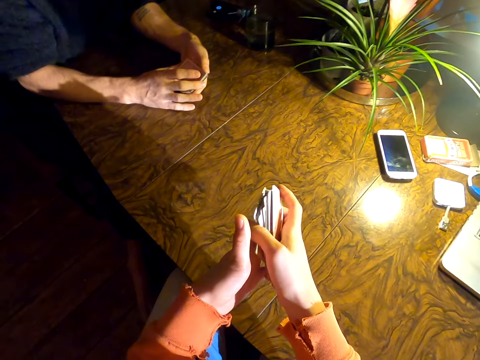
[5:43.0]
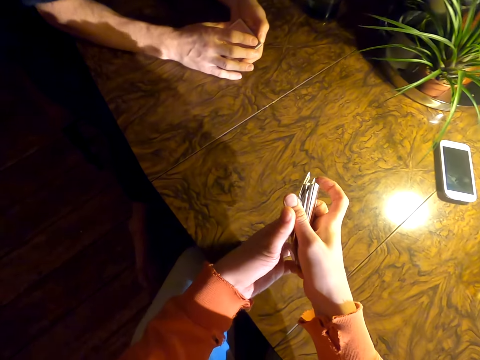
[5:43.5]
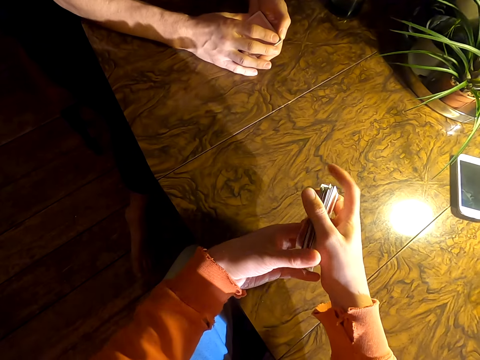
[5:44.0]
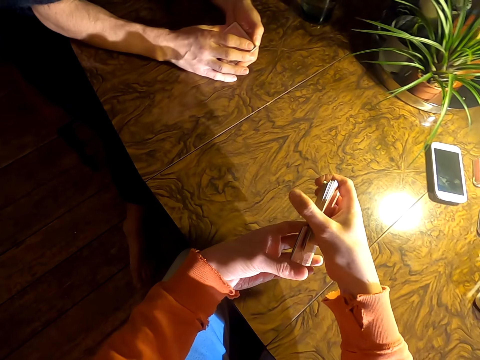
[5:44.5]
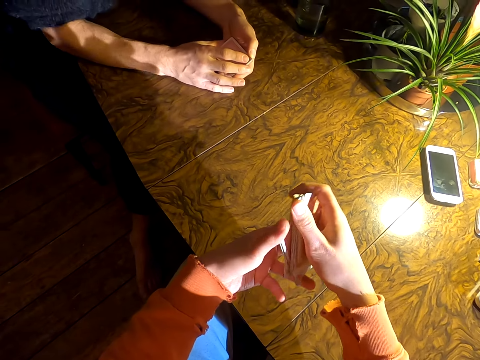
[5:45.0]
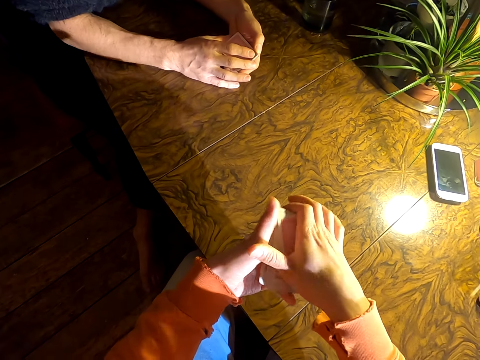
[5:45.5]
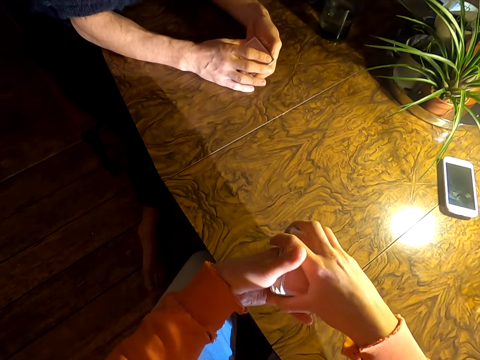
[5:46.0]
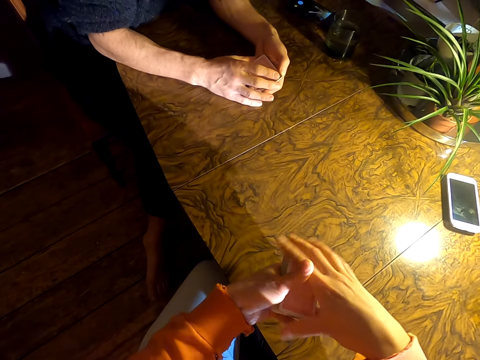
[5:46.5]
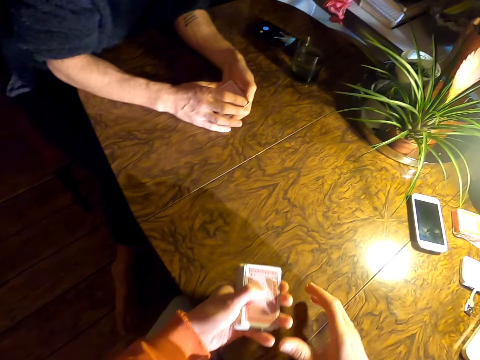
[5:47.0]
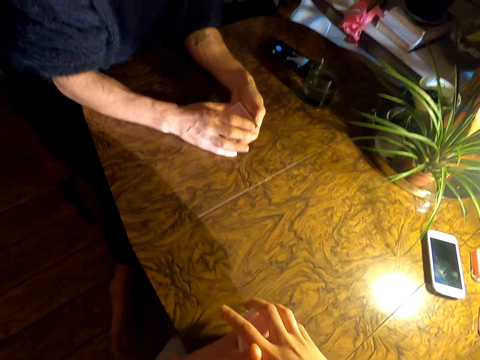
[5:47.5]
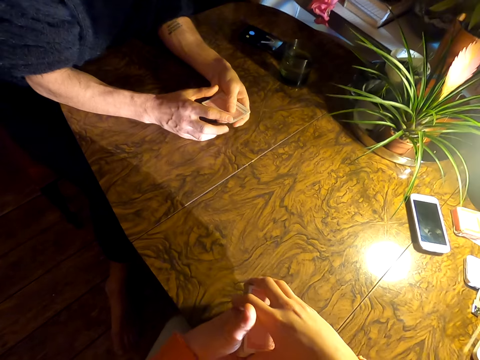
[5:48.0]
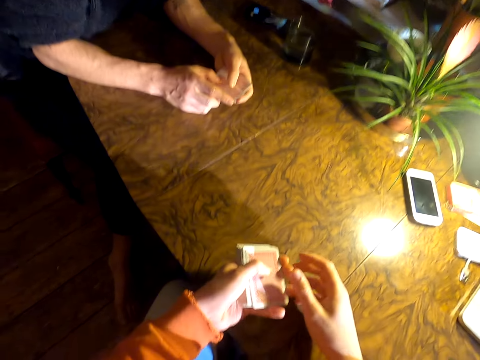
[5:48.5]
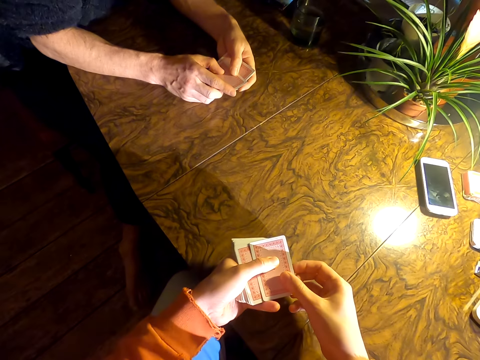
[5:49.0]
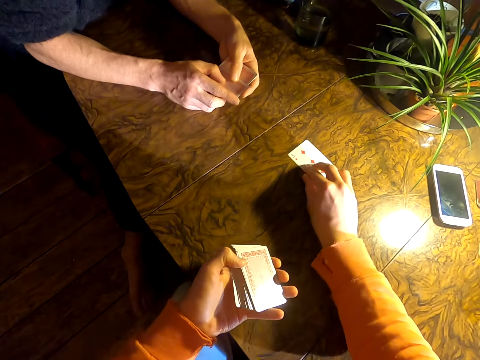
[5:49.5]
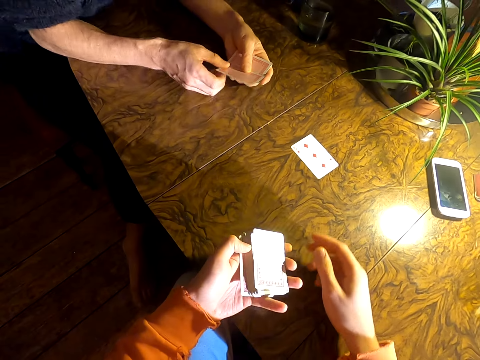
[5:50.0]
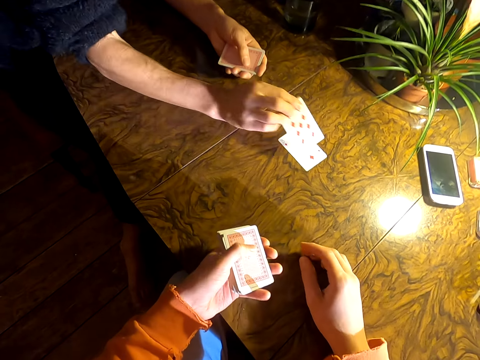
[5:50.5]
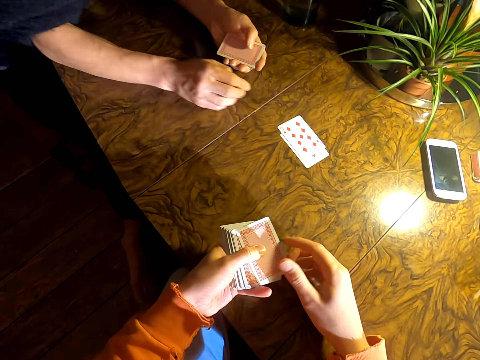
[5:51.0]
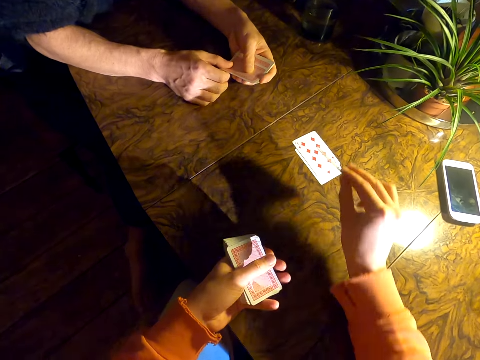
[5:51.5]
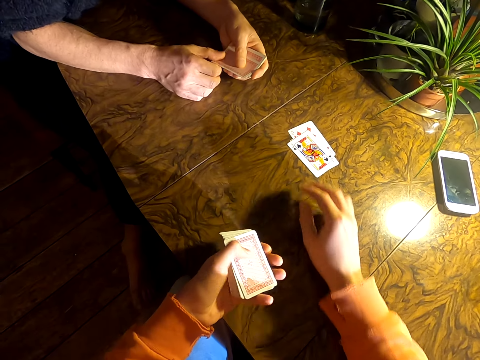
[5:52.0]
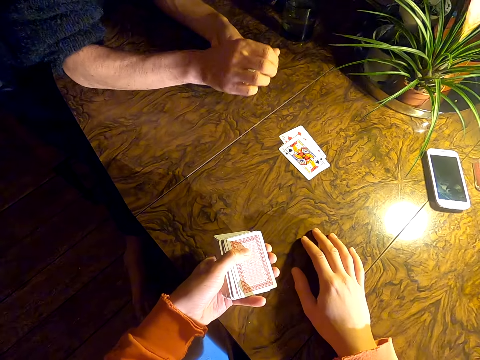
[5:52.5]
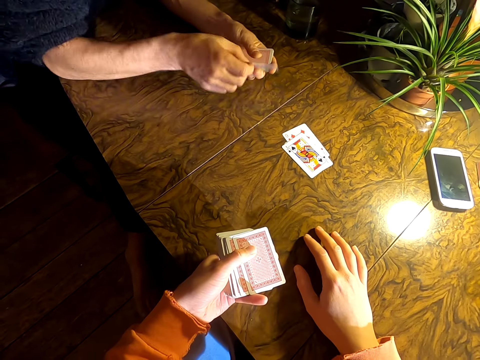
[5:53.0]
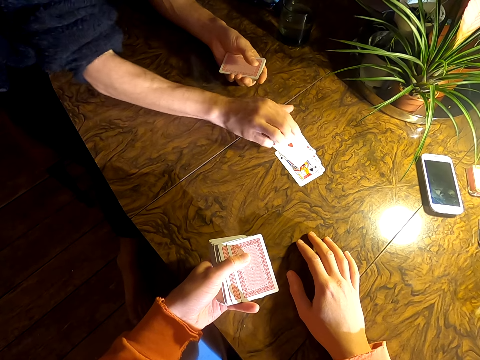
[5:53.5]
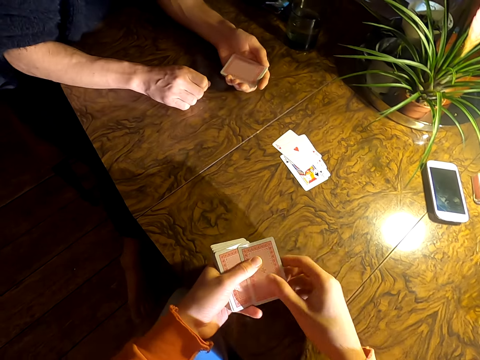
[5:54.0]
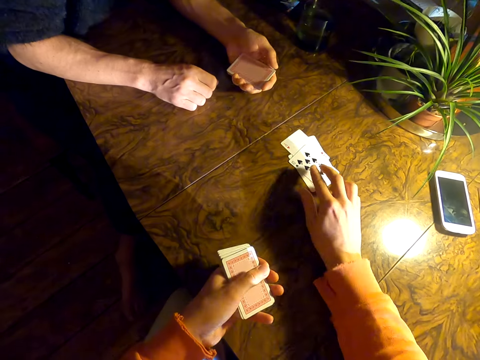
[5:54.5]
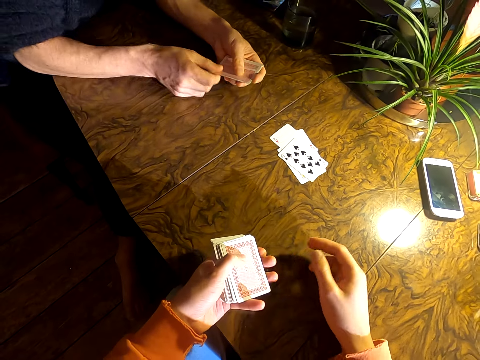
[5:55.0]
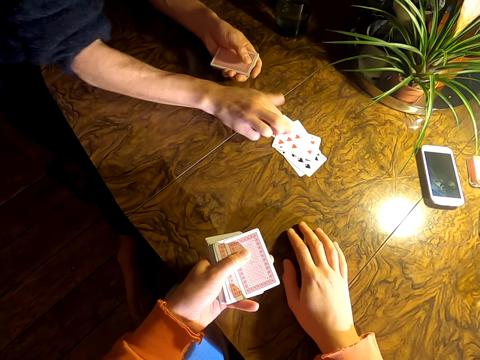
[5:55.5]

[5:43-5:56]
The camera wearer arranges cards. They play cards with a man. They put a card on a table. The man puts a card on the table. The camera wearer puts a card on the table. The man puts a card on the table. The camera wearer puts a card on the table. The man puts a card on the table.

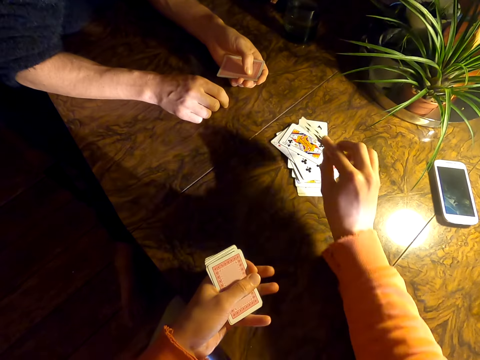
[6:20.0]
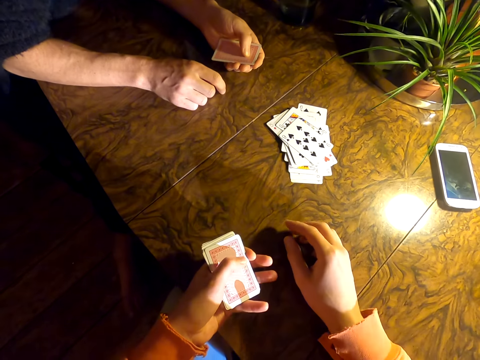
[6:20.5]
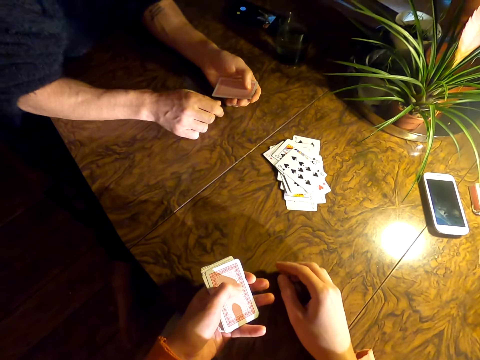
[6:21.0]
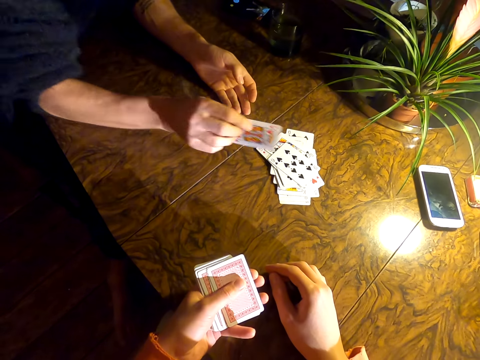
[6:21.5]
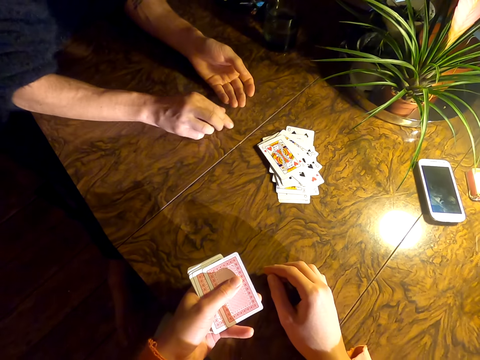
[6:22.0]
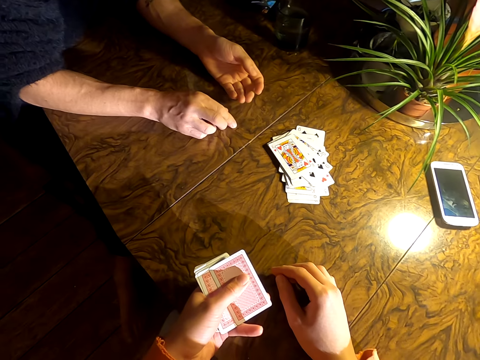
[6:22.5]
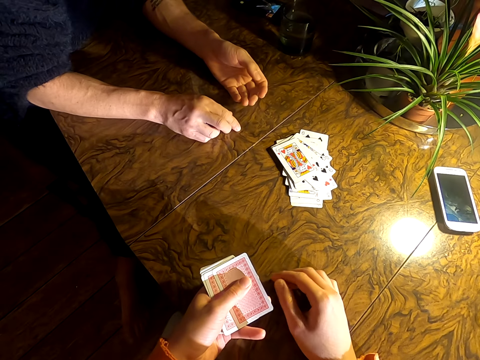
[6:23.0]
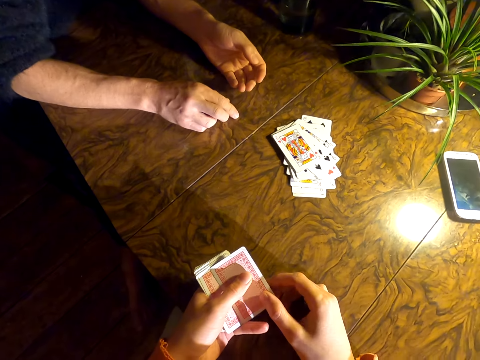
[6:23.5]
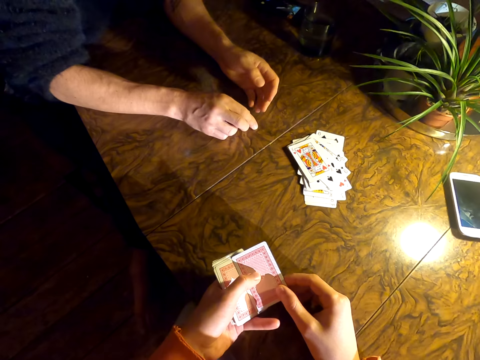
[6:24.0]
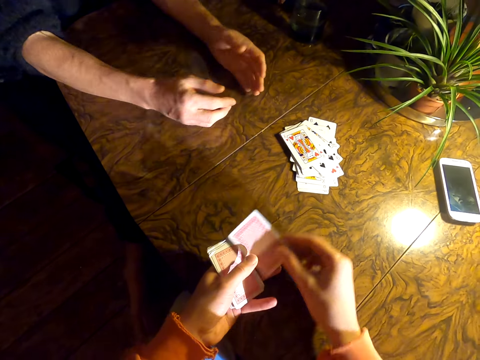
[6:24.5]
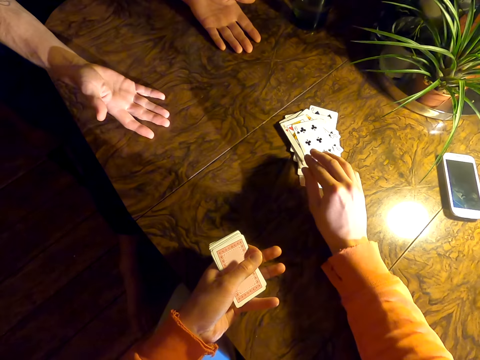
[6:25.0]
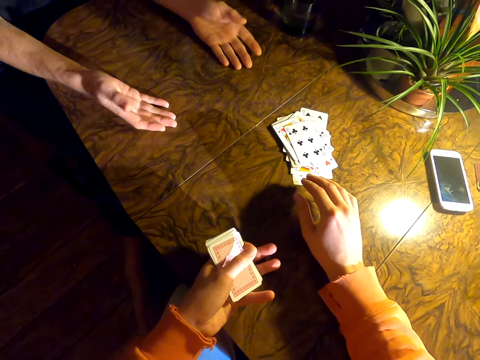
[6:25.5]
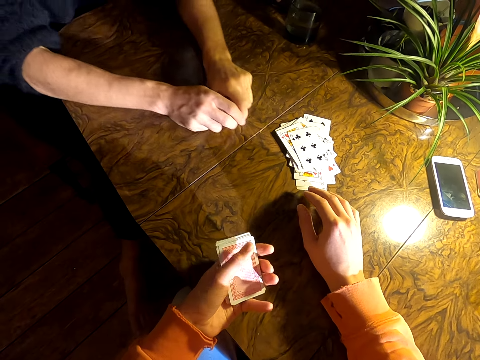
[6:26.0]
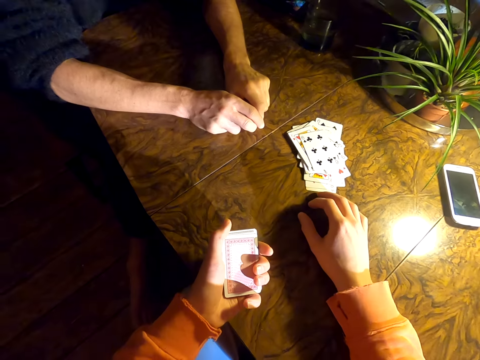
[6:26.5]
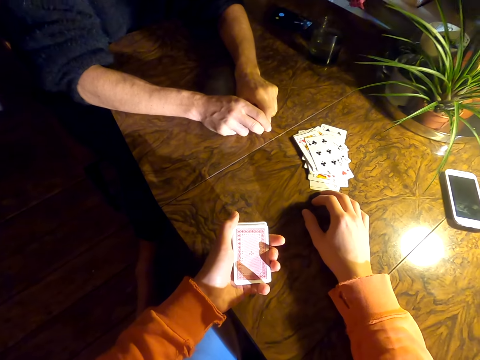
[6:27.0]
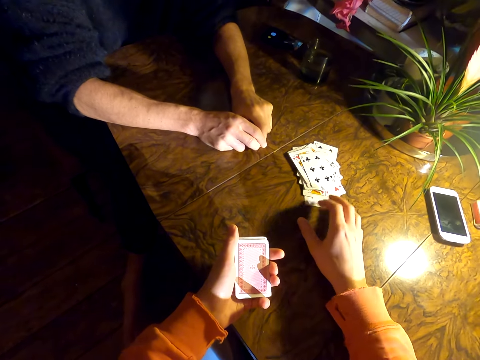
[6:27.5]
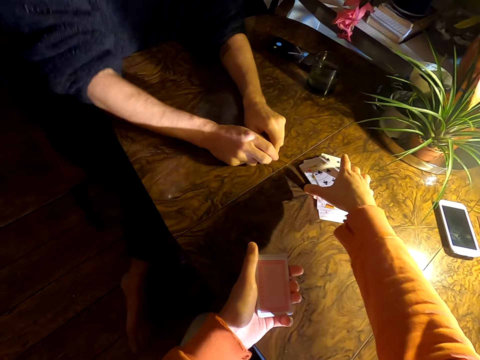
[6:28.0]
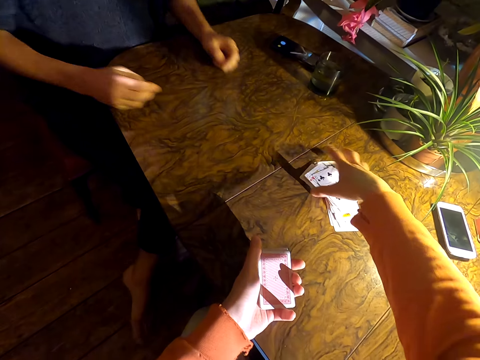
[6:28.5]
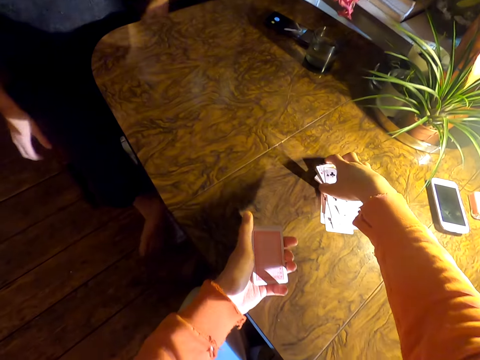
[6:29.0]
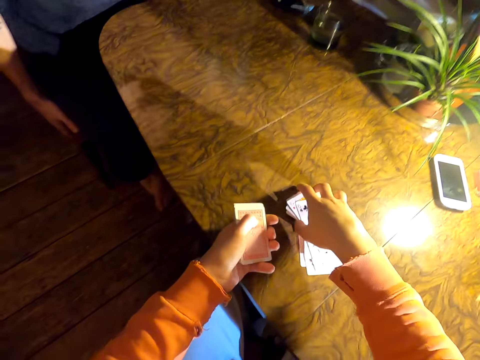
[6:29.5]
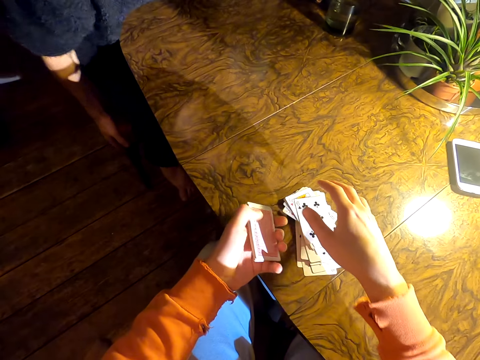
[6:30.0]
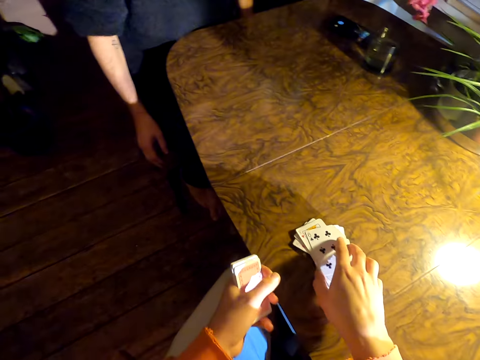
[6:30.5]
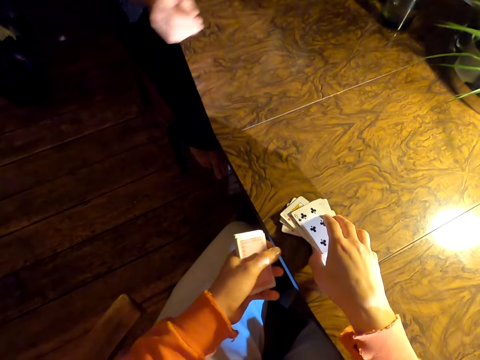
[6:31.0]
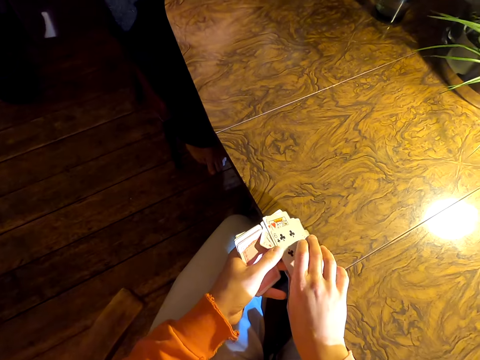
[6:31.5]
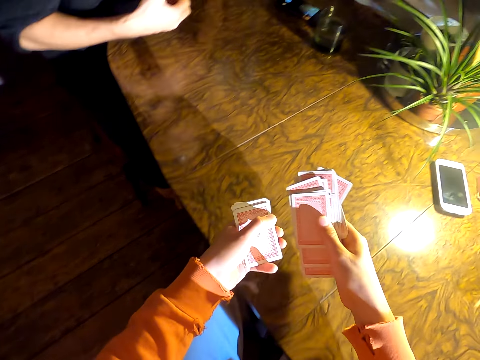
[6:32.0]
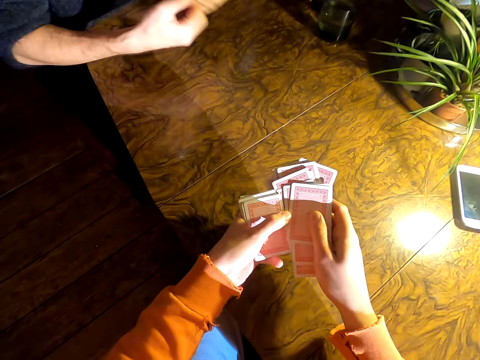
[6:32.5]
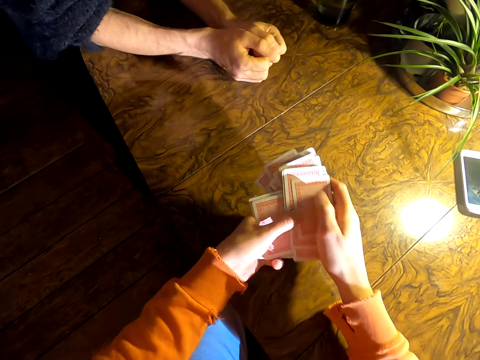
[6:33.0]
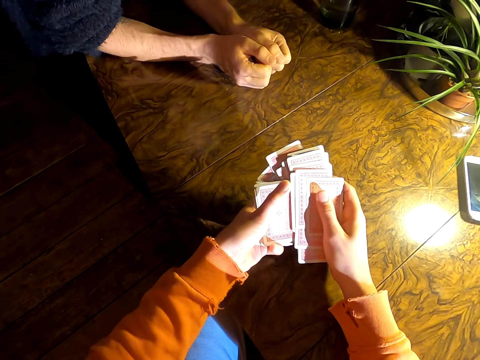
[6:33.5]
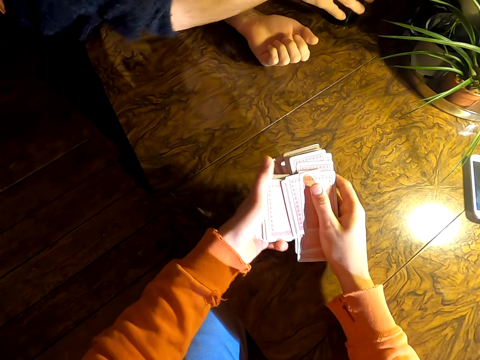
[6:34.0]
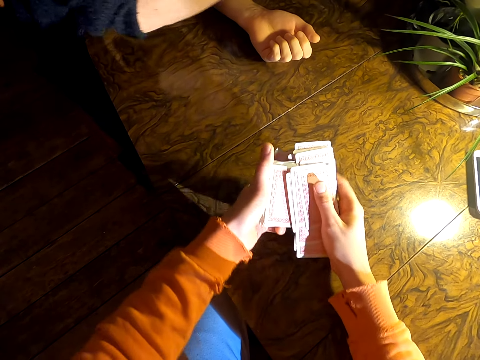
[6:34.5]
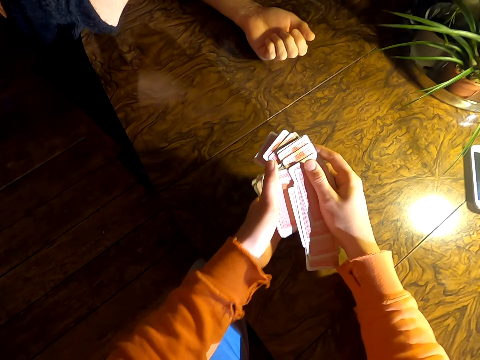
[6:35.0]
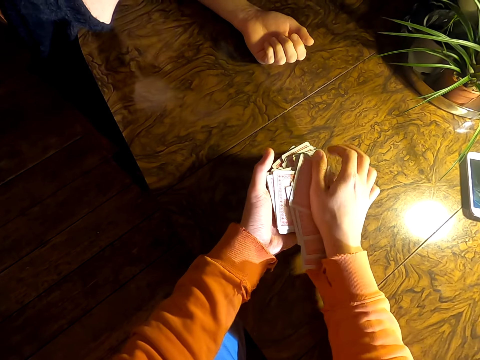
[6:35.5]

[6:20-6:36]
The camera wearer puts a card on a table. A person puts a card on the table. The camera wearer puts a card on the table. They look around. They pick up cards on the table. The person drags a chair on the floor. The person puts hands on the table. The camera wearer mixes the cards in hand. The person picks up a bottle of water on the table.
